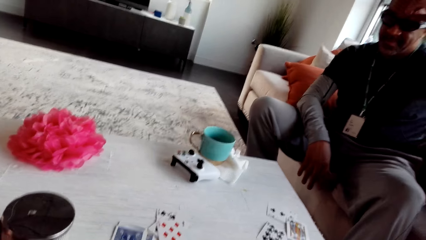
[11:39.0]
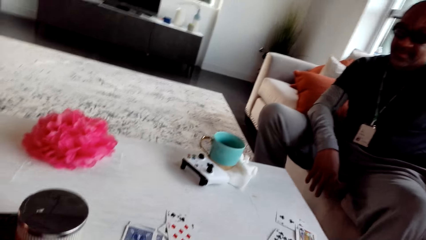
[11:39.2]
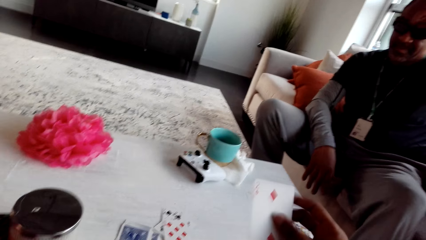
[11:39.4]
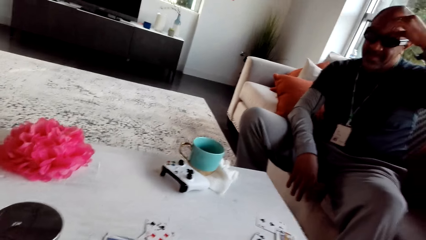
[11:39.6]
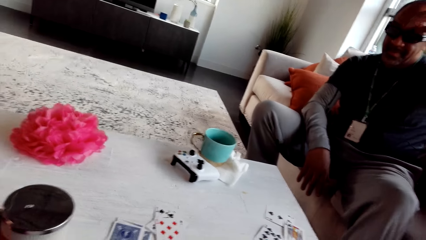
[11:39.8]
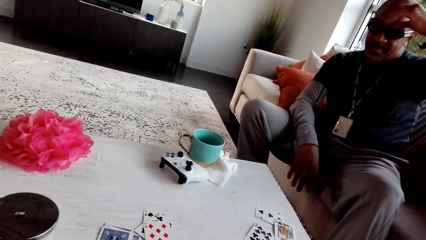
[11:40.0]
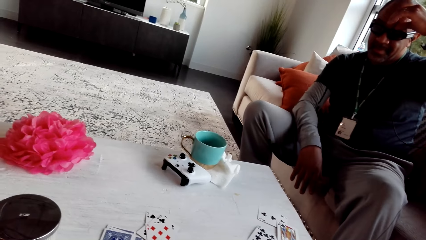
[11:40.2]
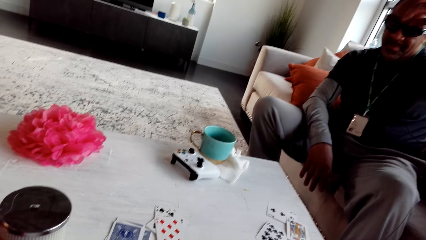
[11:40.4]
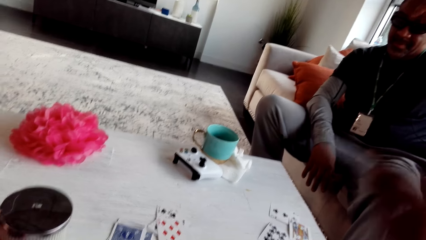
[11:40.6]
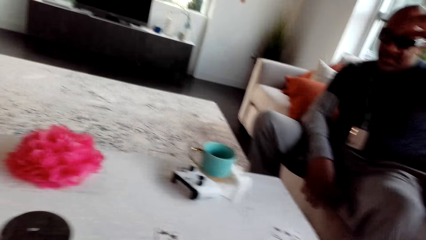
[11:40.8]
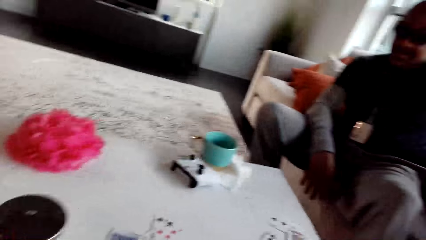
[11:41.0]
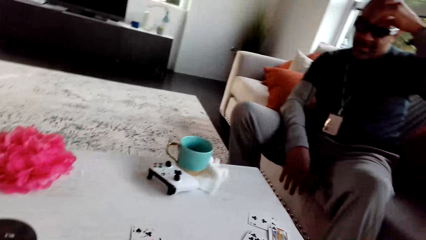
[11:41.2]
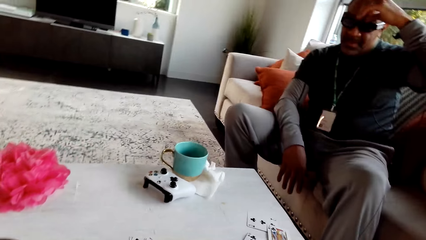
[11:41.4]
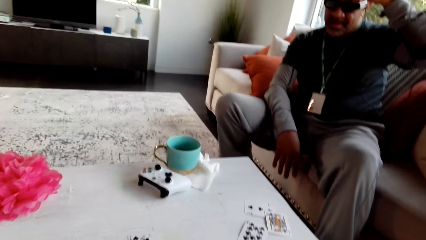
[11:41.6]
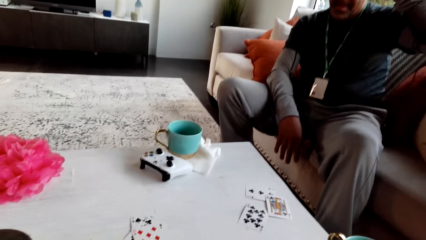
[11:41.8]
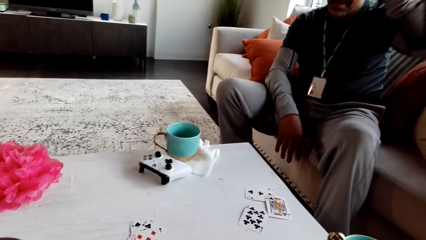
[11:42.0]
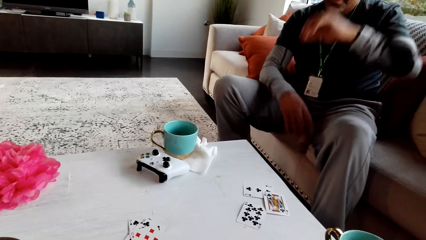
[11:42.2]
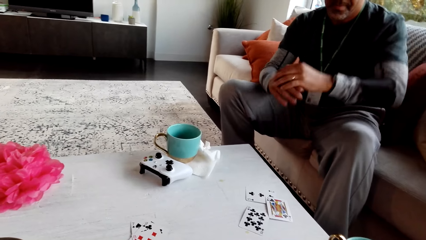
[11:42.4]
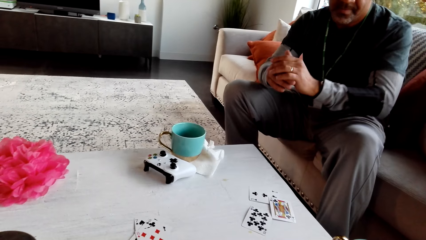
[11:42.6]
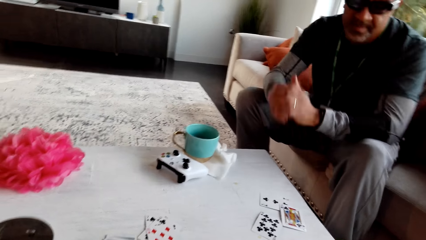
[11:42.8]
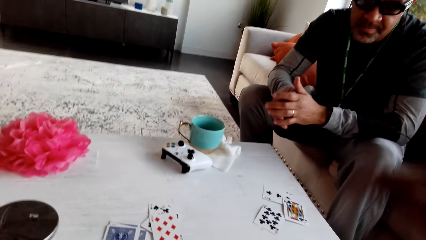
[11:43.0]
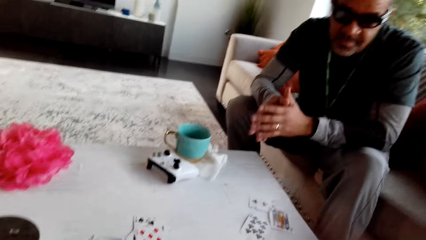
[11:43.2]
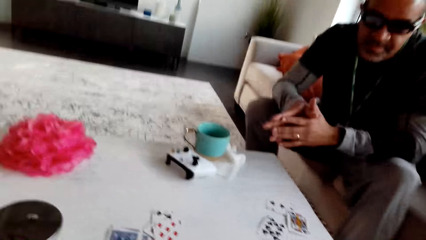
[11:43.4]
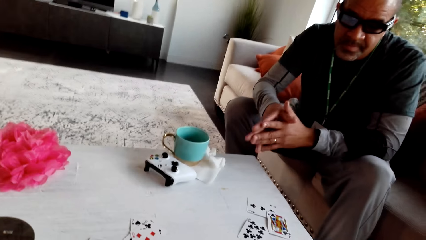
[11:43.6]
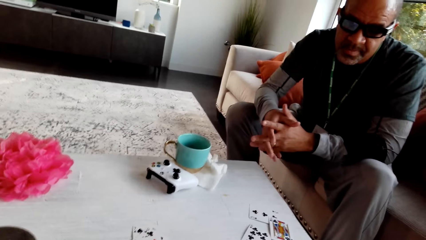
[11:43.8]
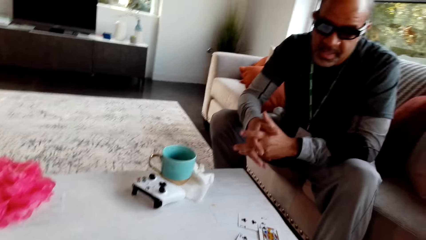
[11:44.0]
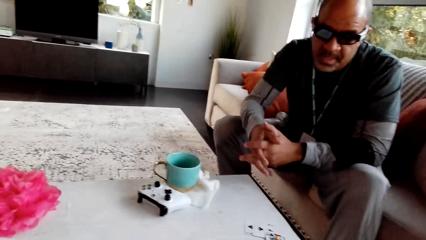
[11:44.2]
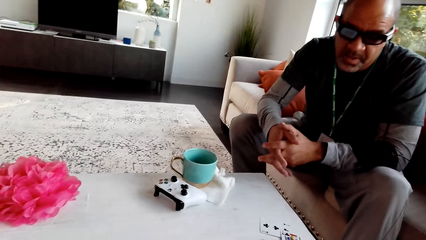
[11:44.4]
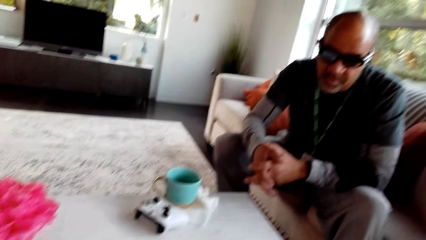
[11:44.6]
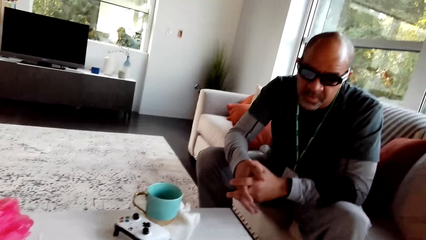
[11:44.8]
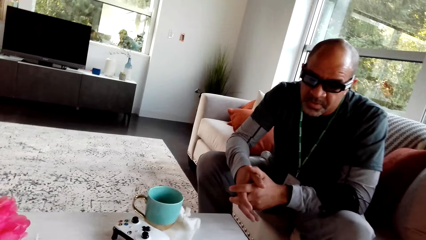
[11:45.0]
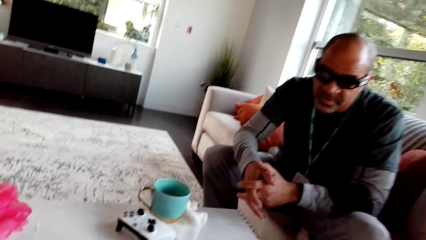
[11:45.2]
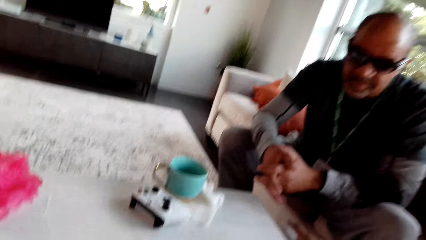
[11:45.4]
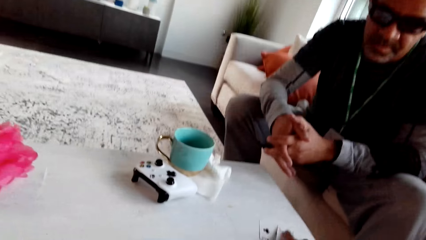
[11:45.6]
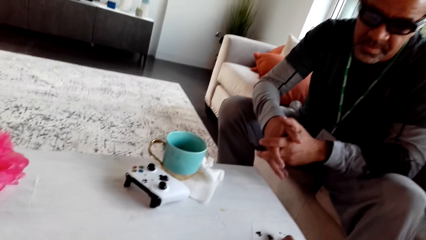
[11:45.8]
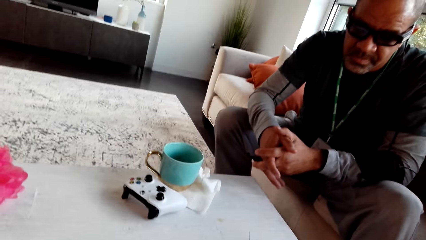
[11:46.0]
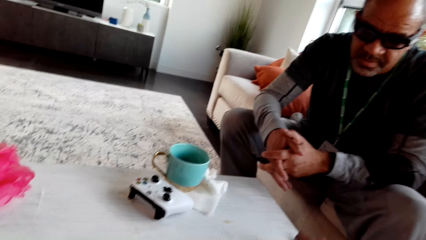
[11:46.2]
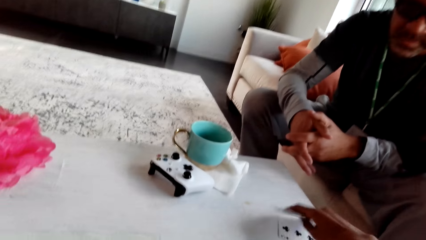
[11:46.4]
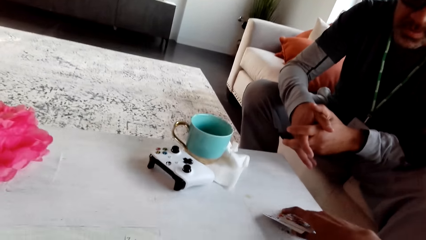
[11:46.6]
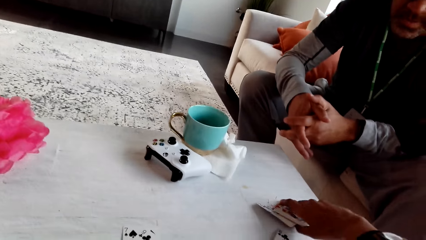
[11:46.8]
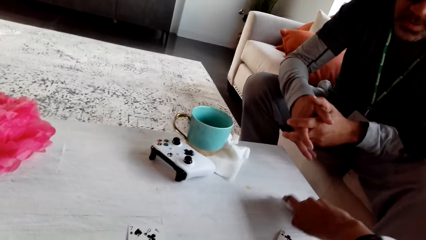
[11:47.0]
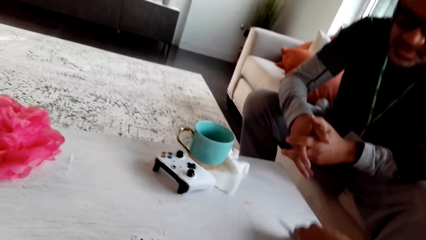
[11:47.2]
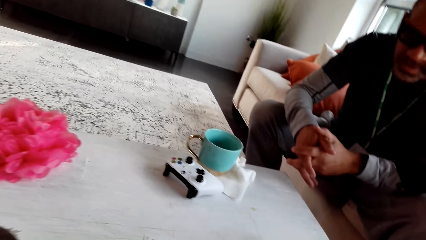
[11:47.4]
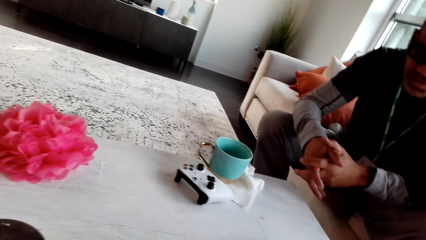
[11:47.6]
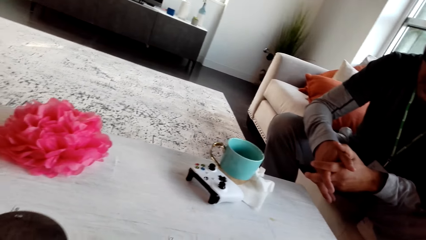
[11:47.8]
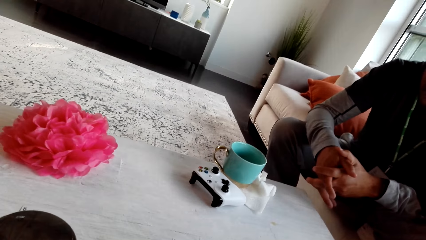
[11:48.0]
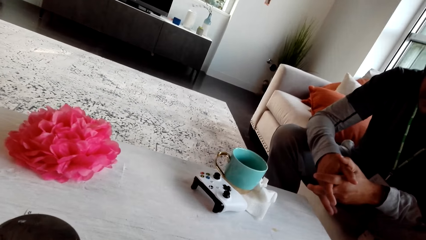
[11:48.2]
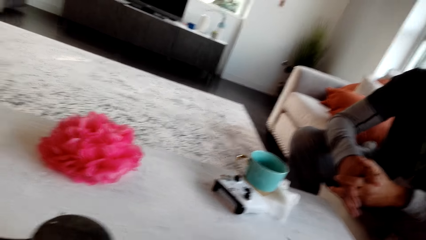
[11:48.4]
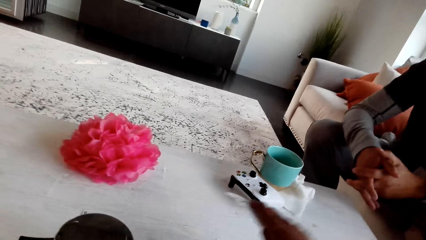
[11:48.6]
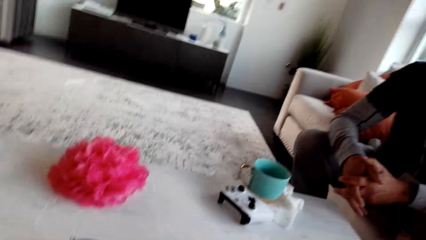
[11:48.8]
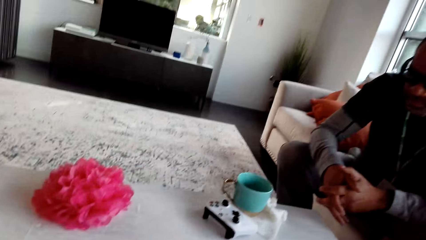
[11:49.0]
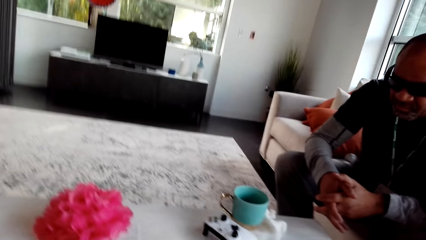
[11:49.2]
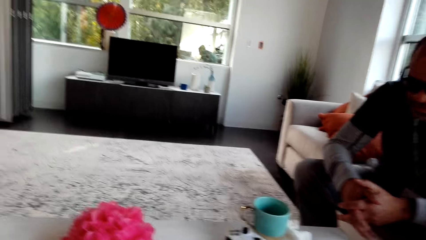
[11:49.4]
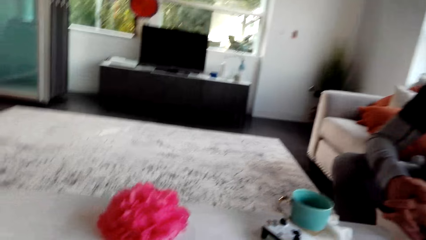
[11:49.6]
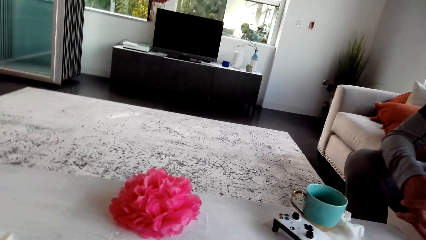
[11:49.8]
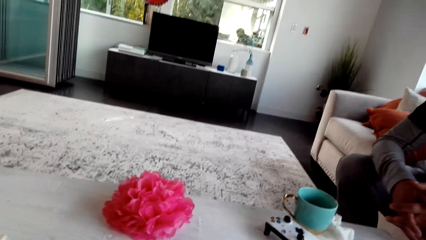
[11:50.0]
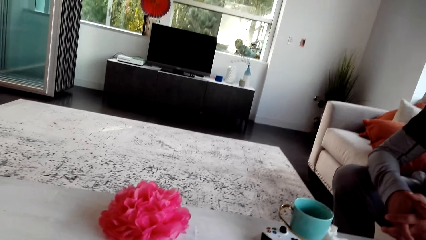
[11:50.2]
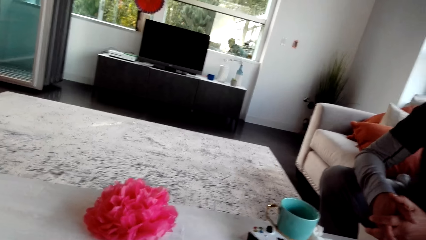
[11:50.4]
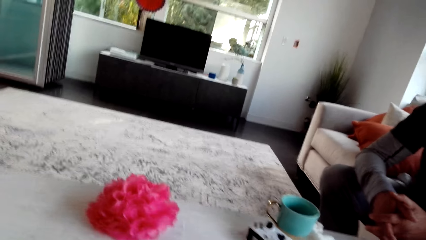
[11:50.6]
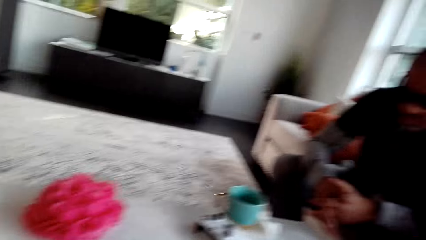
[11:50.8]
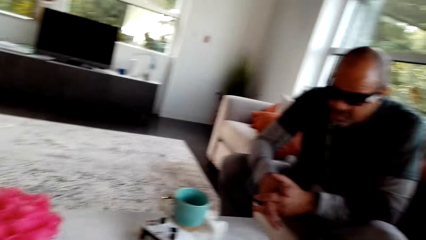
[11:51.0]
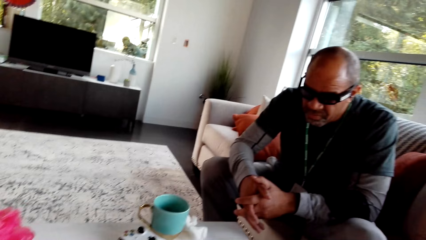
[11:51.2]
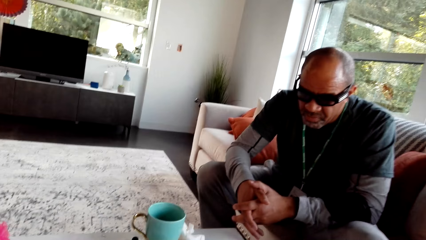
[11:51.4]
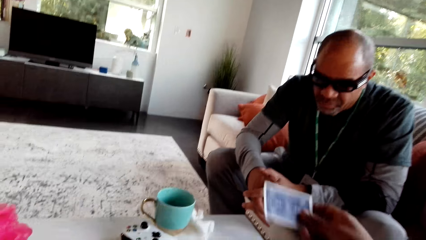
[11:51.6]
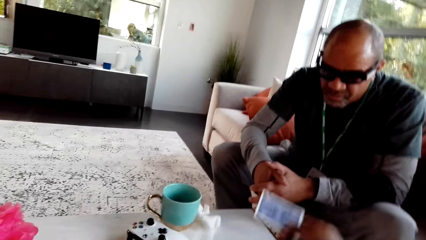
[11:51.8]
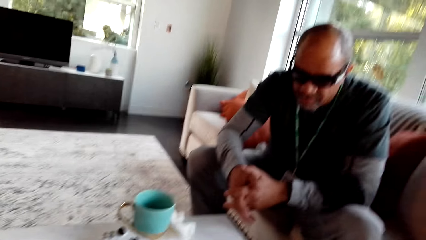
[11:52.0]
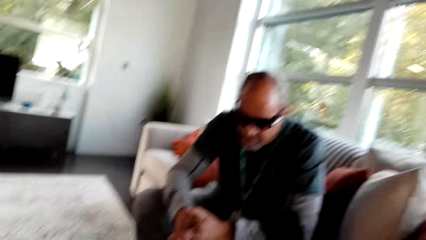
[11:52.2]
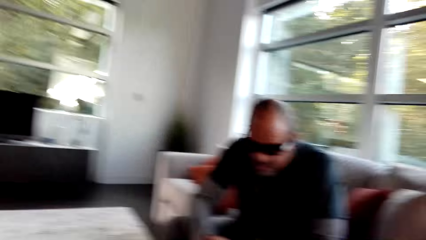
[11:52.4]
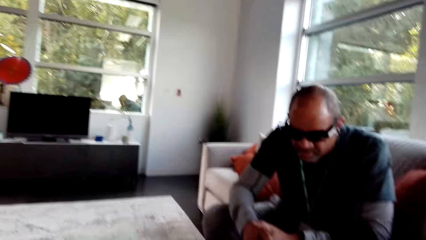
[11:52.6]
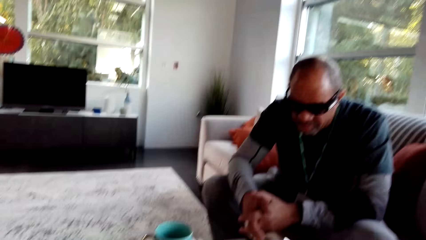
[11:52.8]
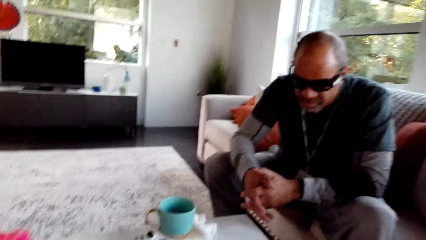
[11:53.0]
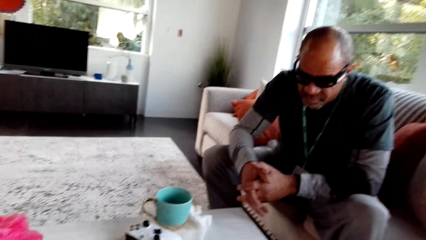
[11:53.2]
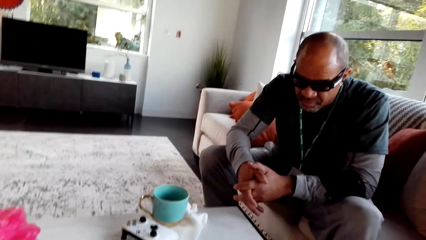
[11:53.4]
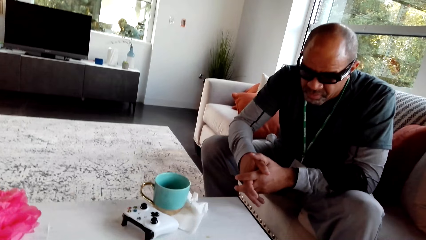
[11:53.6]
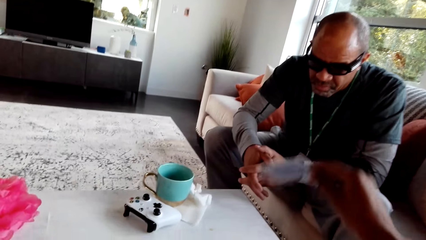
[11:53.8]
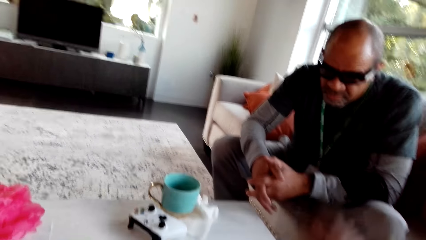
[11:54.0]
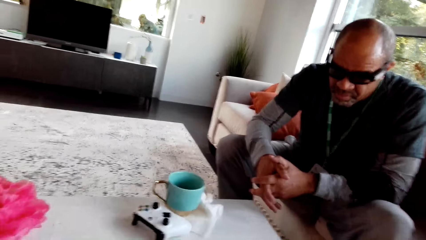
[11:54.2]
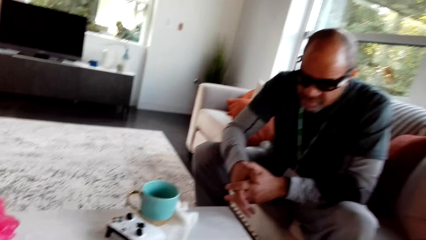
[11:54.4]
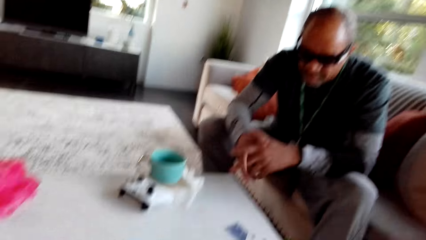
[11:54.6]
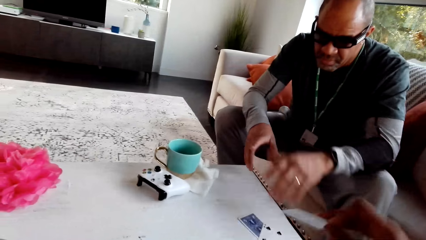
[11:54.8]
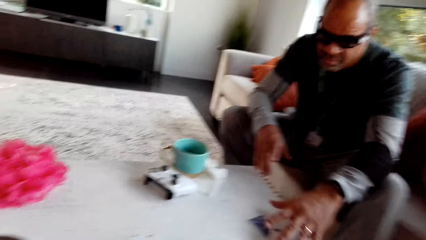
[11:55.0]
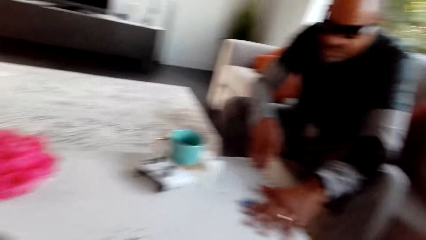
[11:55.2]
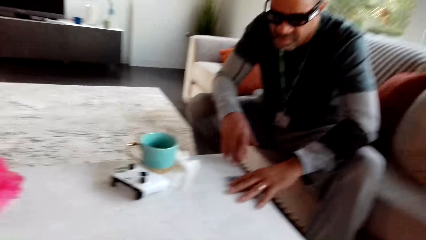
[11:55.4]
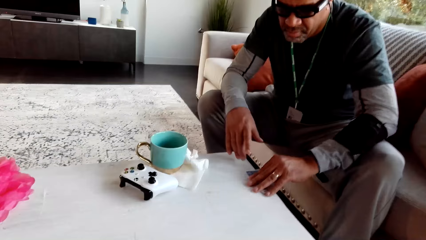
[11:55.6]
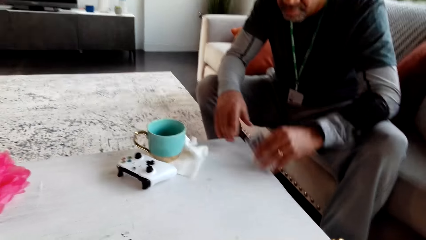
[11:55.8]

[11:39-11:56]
The camera wearer stares at the table. The man scratches his face. The camera wearer places a card on the table. They raise their hand. They stare at the man. They pick cards from the table. They place a card on the table. They stare at the television. They stare at the man. They place a card on the table. They look around. They place a card on the table.
